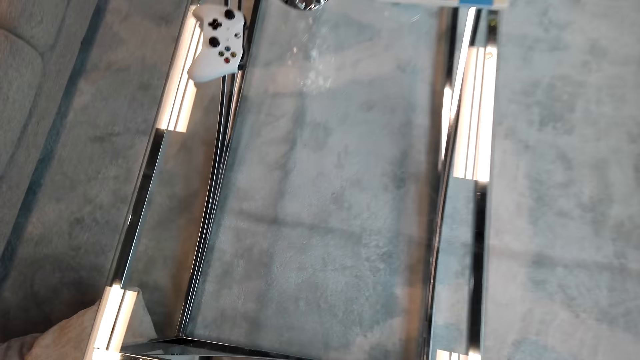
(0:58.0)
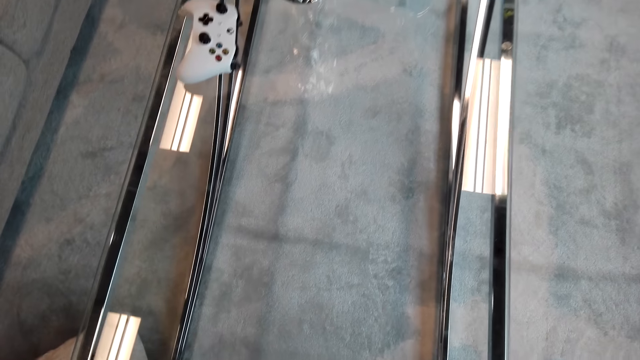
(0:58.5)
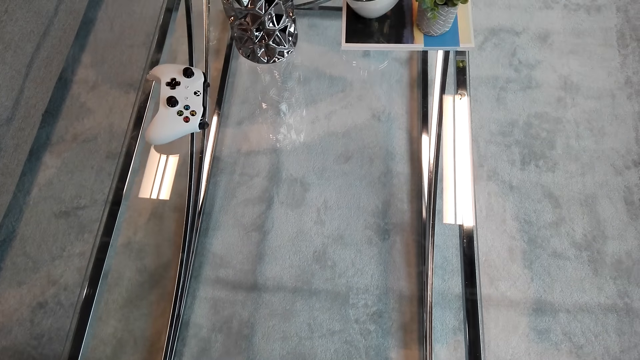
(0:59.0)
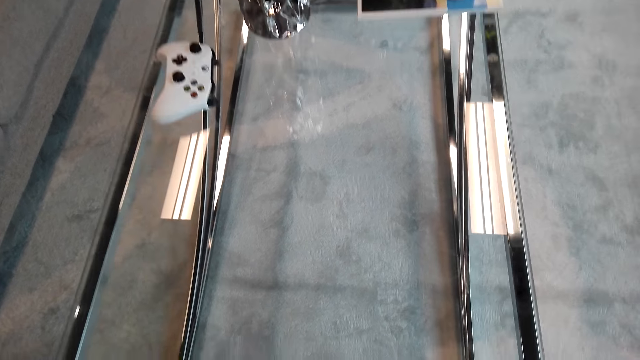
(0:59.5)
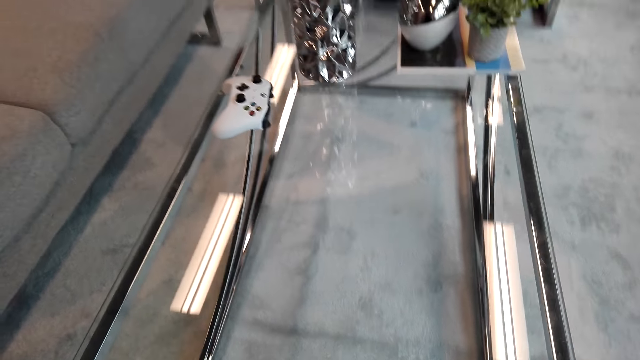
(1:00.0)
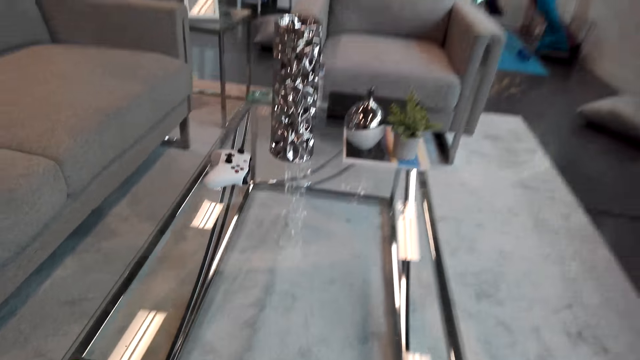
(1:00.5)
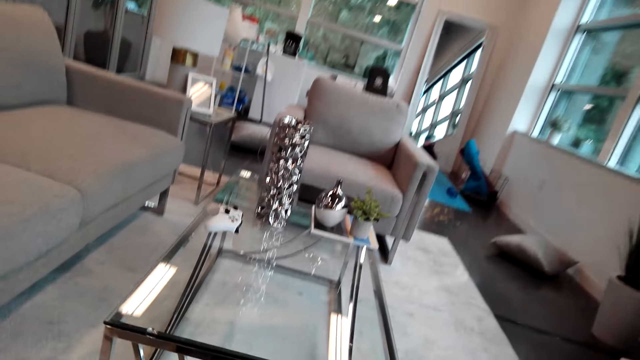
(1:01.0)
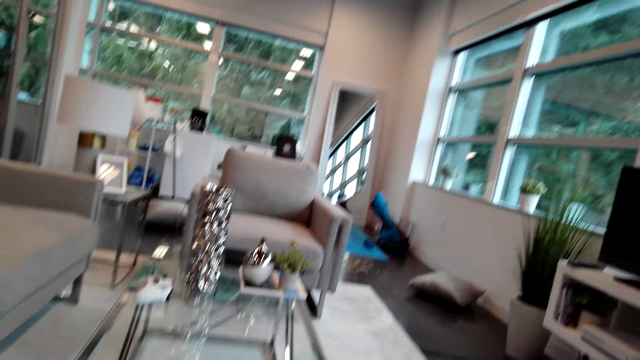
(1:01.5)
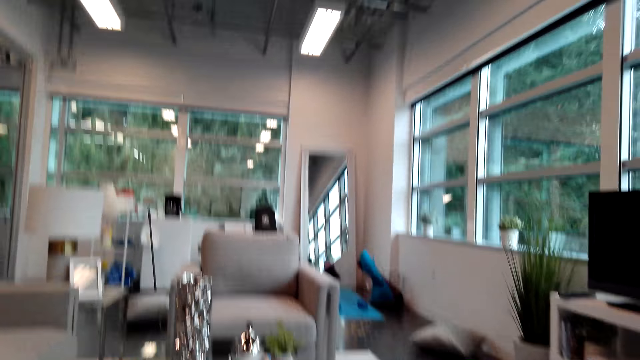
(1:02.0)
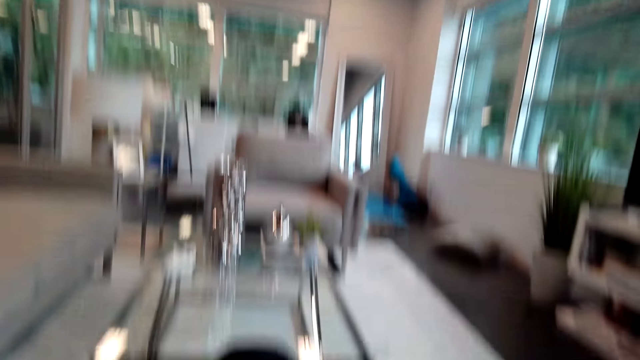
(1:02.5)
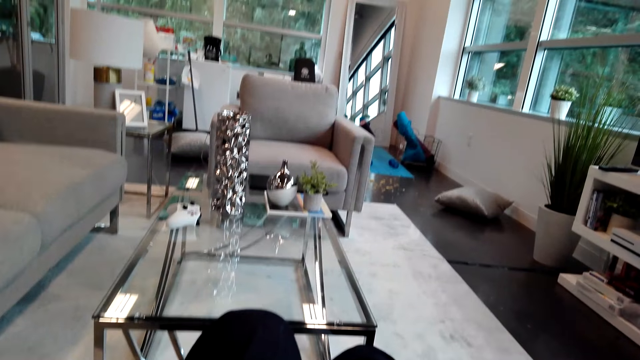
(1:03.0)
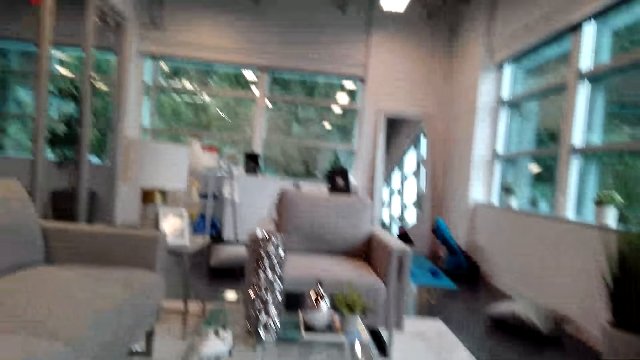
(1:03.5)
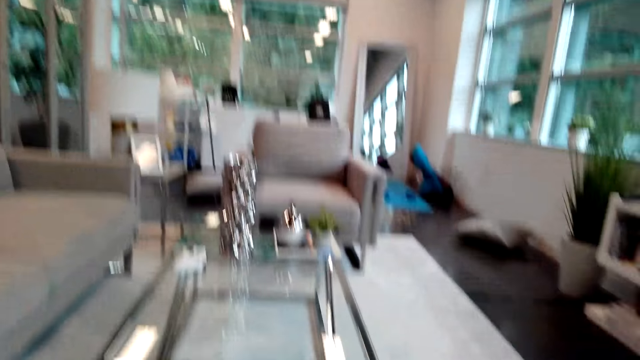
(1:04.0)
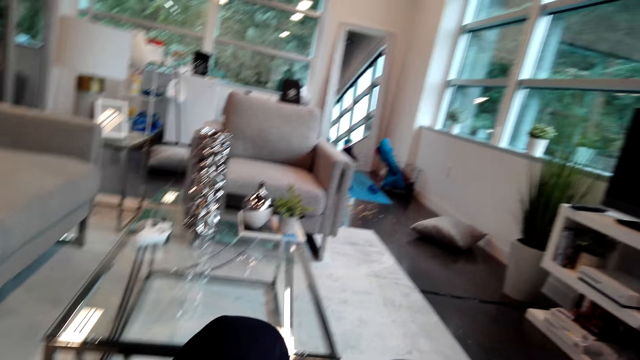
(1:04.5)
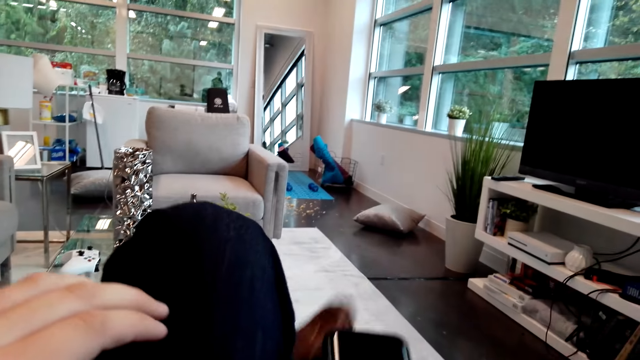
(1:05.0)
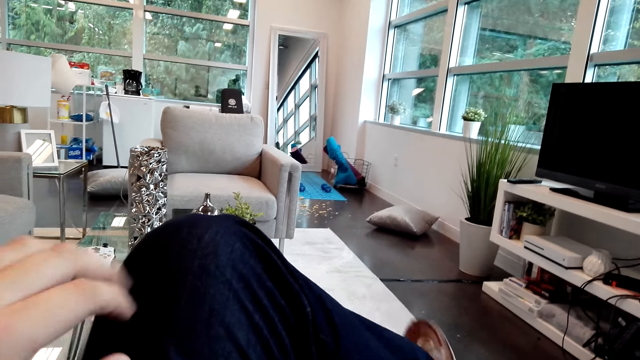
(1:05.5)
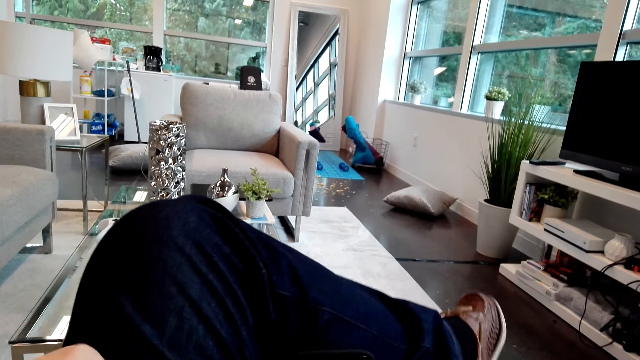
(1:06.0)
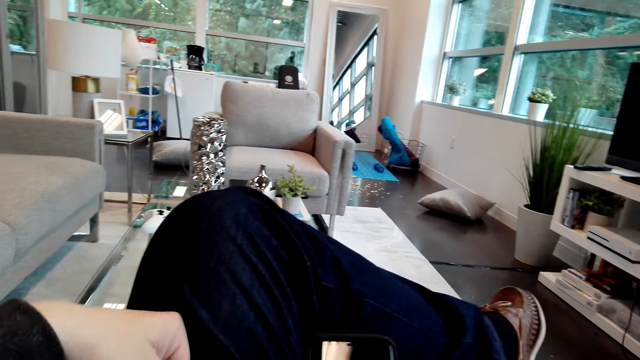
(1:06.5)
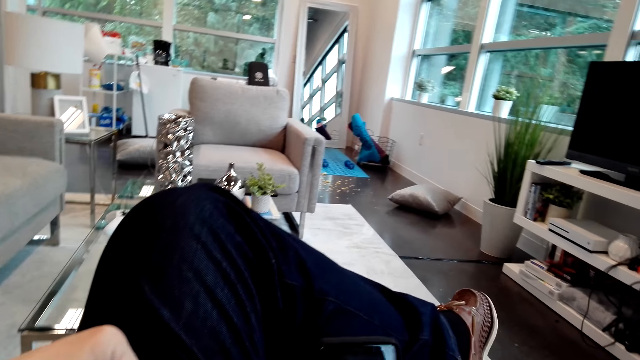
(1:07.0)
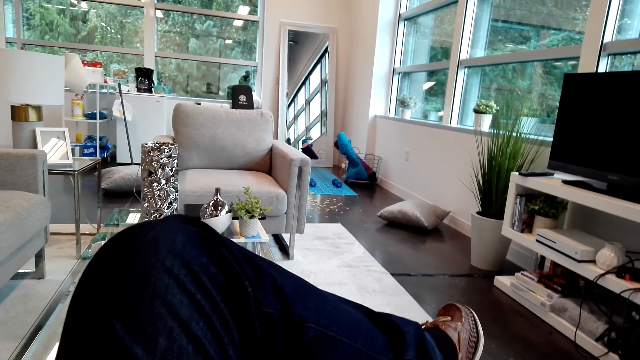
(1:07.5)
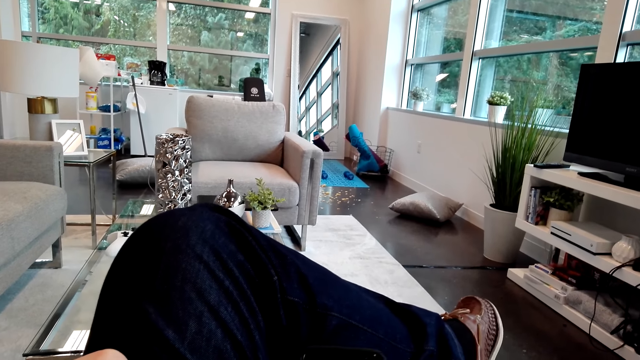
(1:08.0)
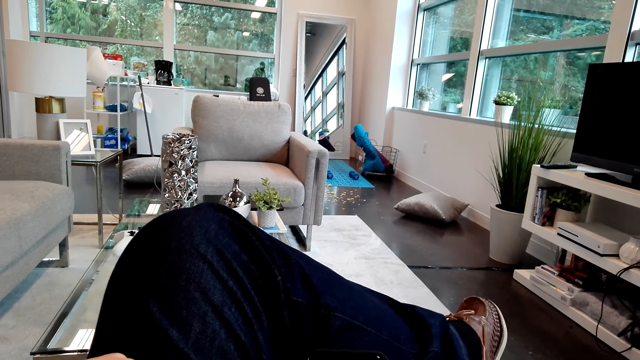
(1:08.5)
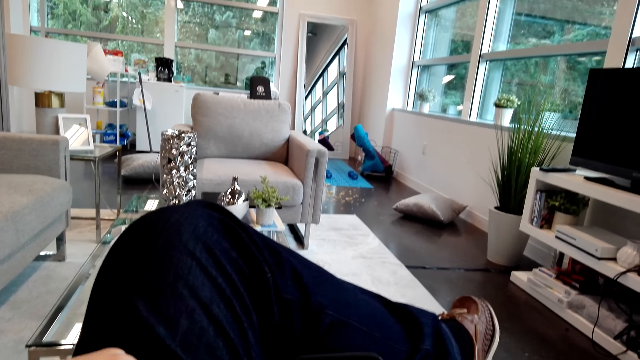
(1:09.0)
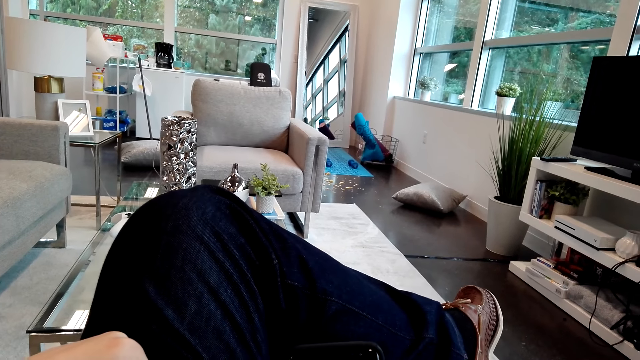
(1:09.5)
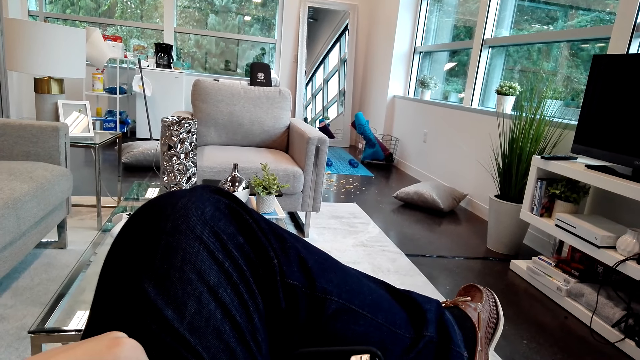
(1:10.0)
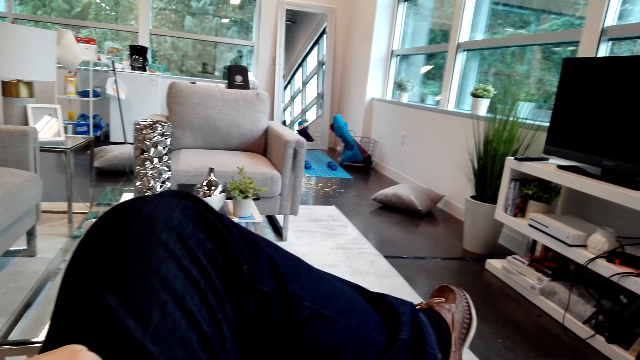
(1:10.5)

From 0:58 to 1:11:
The camera wearer sits on the chair. He turns around the room. He crosses his legs. He uses his phone.

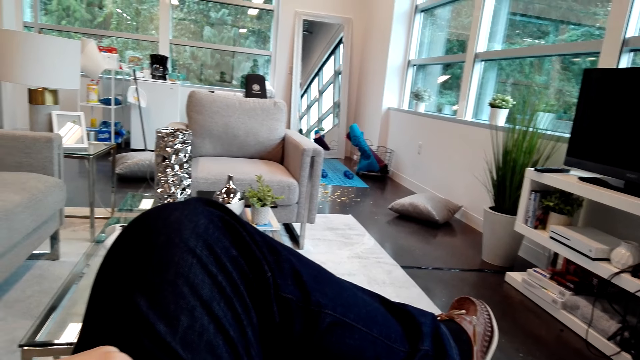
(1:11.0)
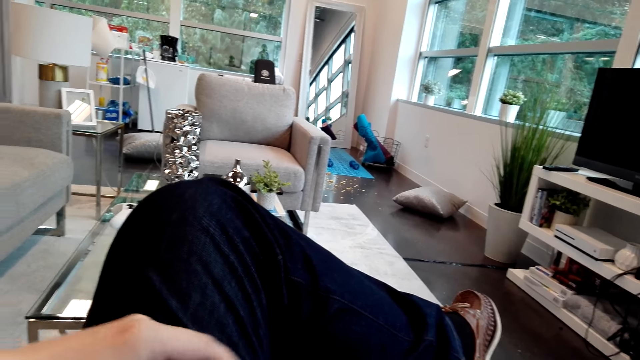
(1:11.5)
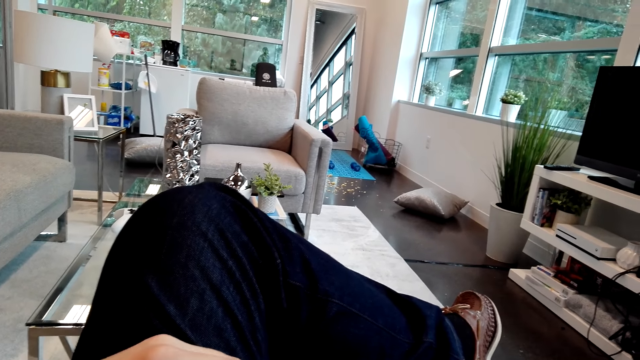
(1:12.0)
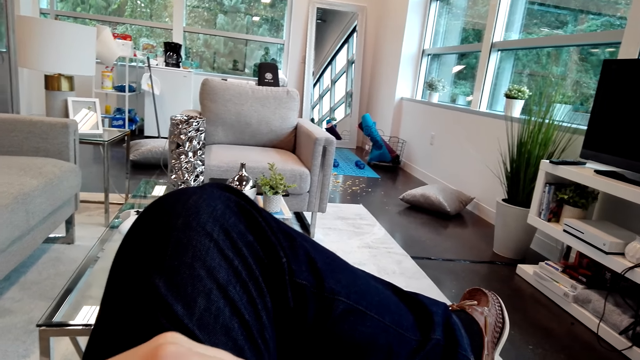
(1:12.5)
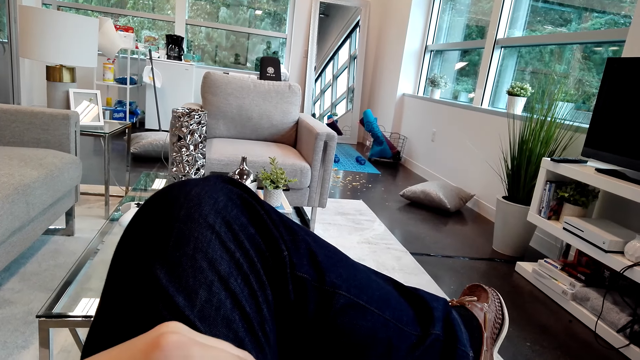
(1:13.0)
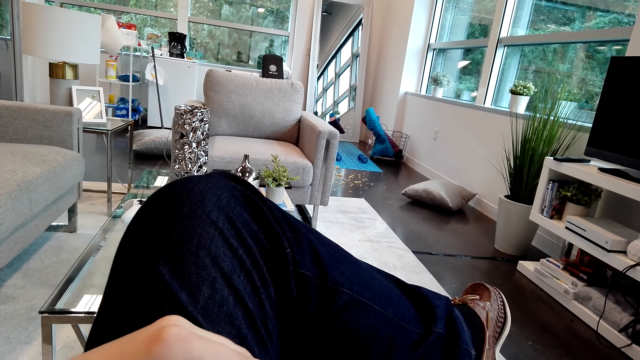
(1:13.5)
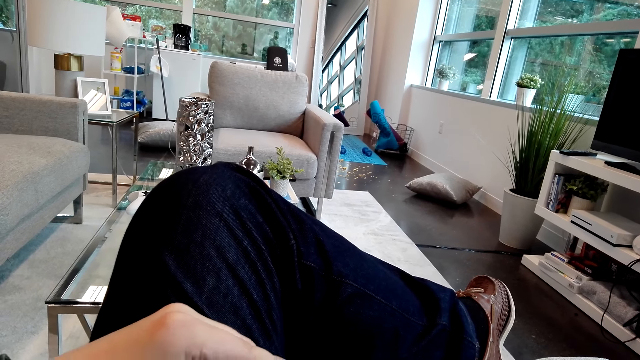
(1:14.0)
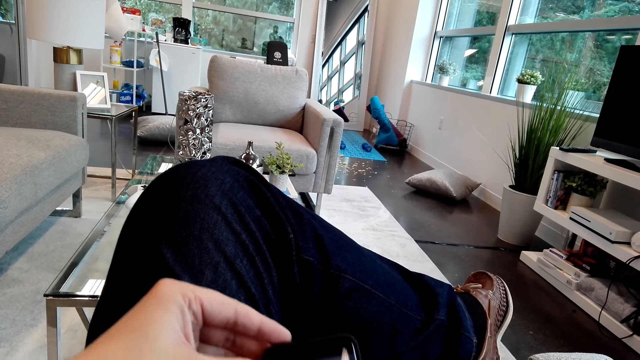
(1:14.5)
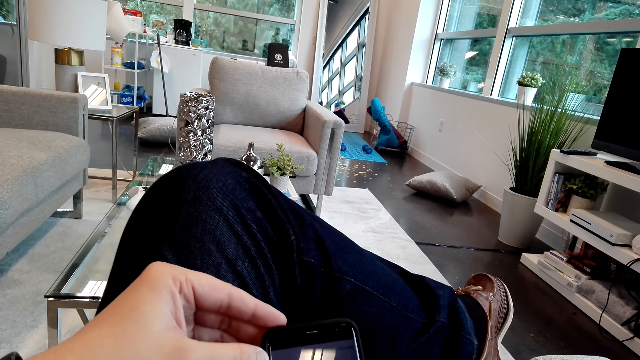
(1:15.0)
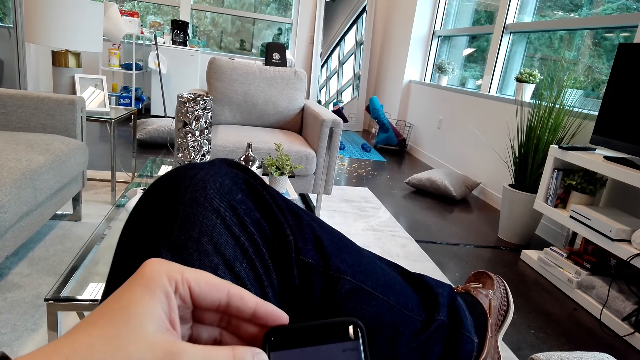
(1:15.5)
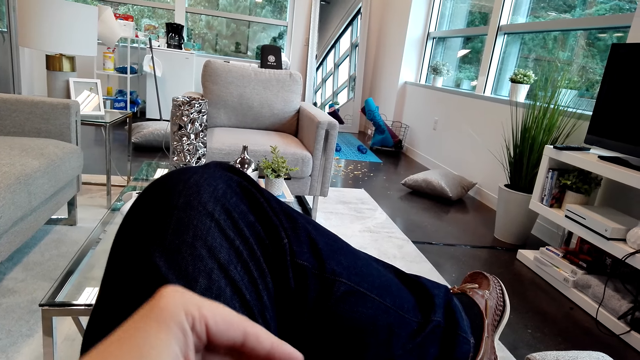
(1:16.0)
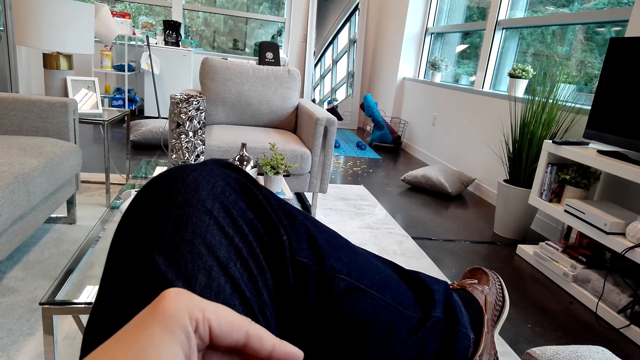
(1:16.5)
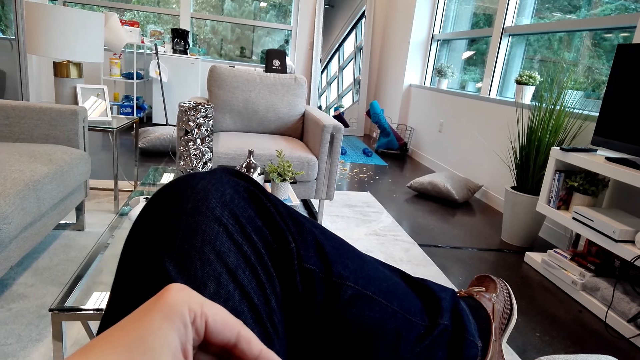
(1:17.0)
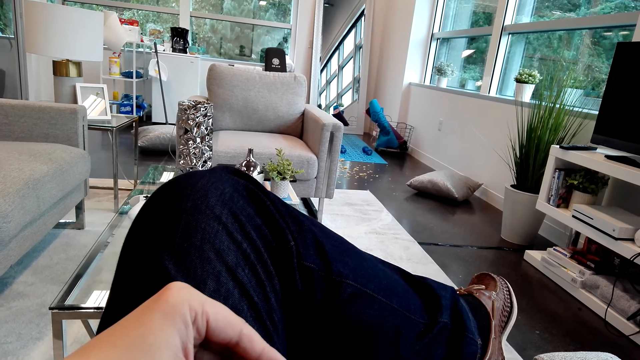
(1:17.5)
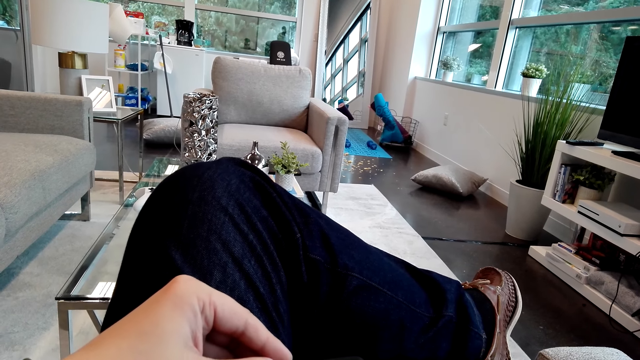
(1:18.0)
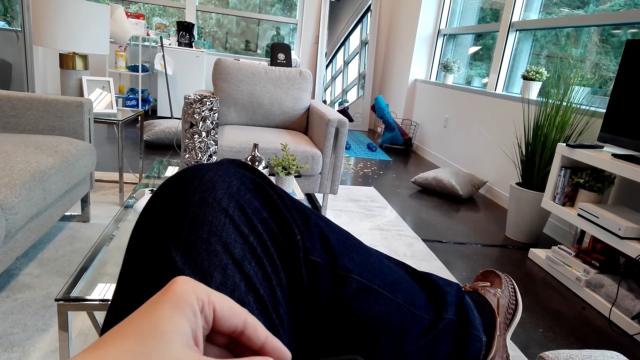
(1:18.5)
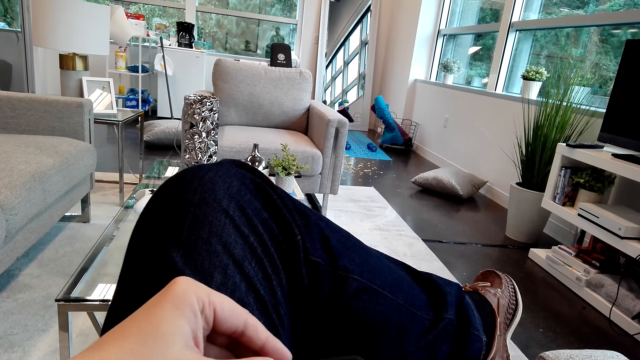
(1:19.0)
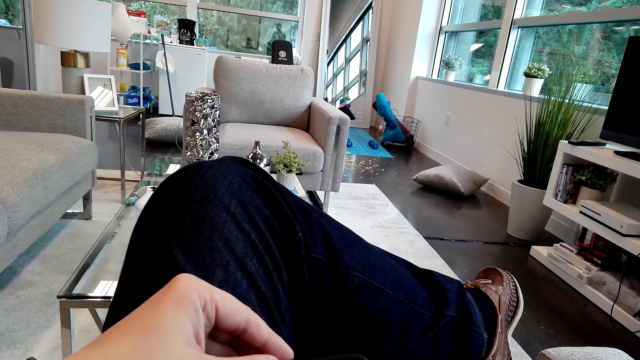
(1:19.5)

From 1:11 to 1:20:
The camera wearer operates a phone.
